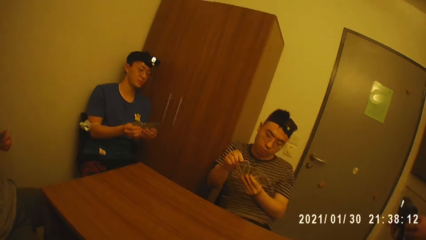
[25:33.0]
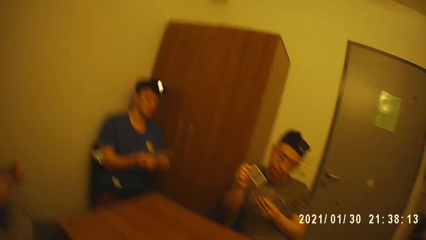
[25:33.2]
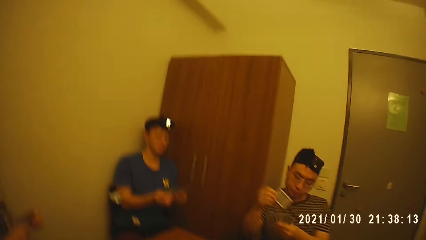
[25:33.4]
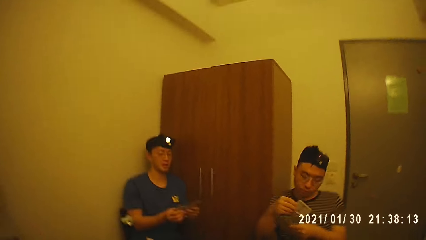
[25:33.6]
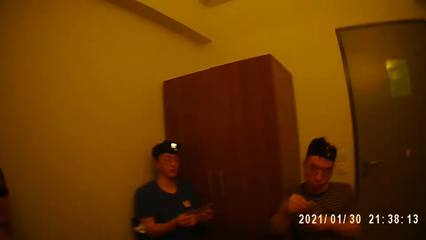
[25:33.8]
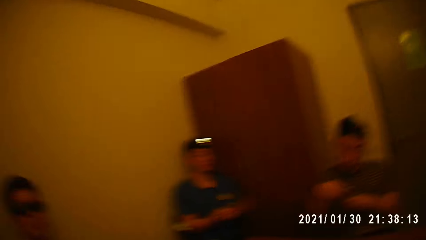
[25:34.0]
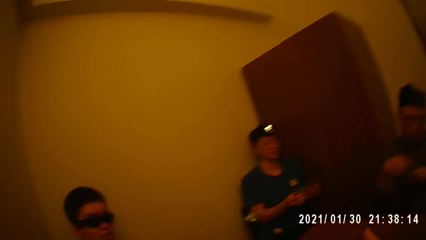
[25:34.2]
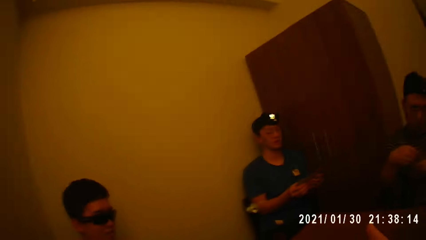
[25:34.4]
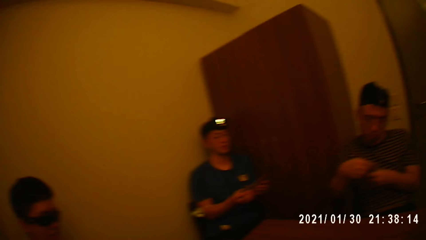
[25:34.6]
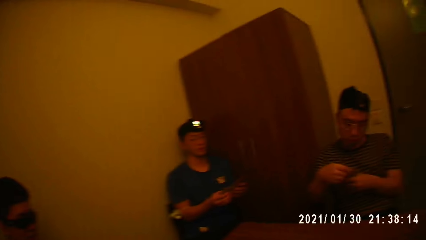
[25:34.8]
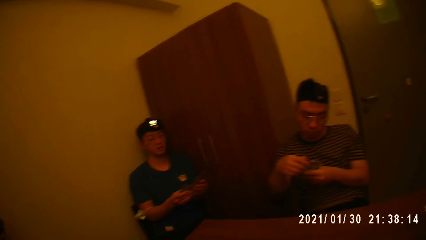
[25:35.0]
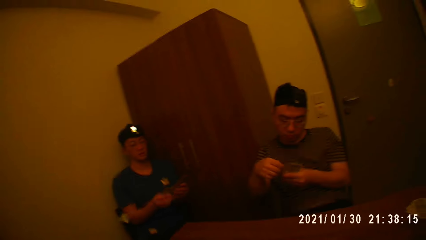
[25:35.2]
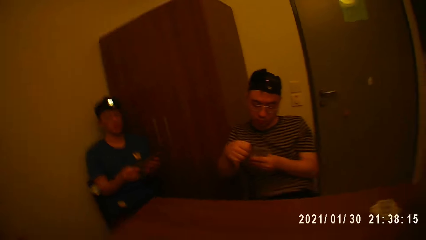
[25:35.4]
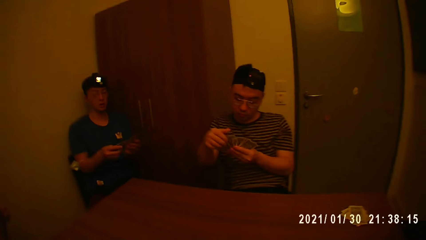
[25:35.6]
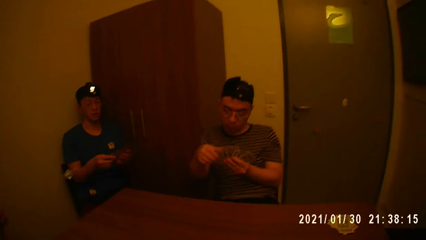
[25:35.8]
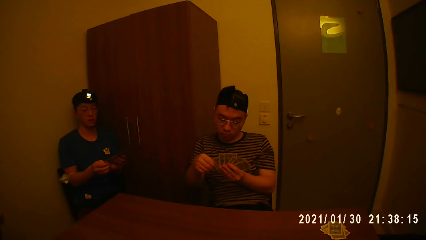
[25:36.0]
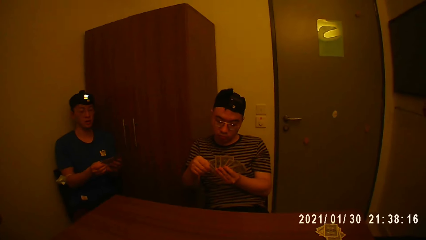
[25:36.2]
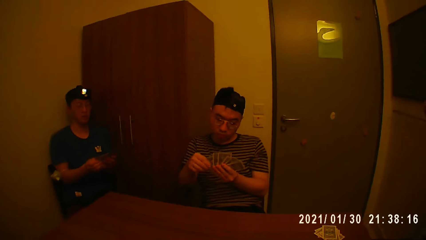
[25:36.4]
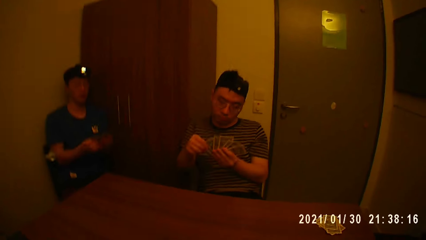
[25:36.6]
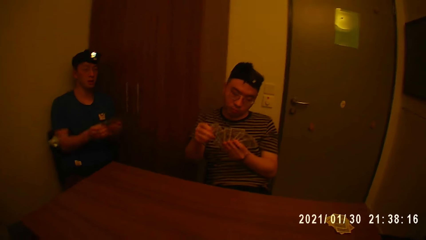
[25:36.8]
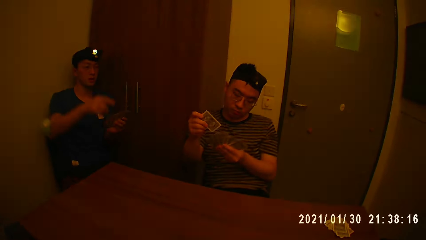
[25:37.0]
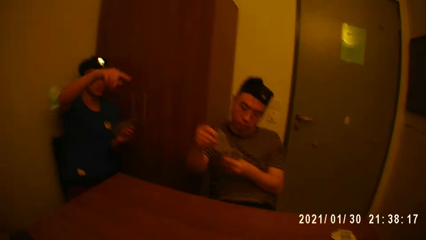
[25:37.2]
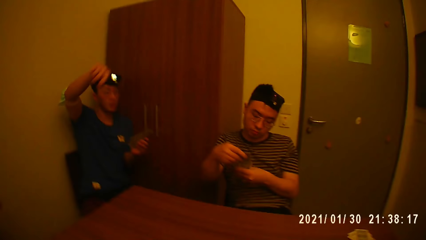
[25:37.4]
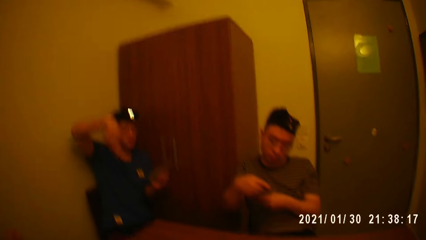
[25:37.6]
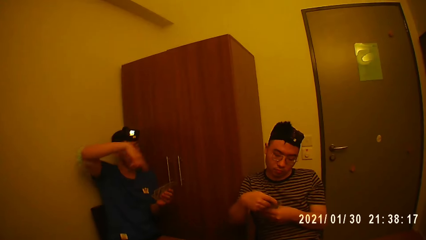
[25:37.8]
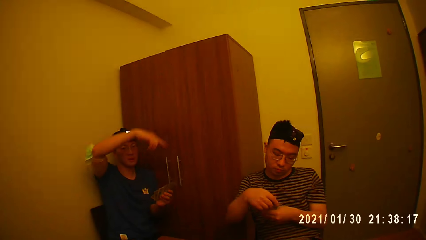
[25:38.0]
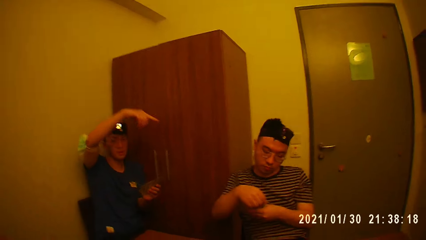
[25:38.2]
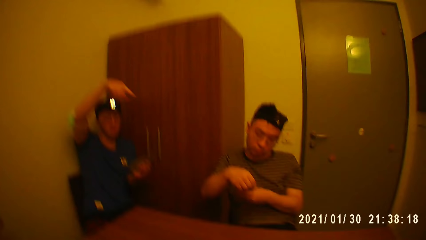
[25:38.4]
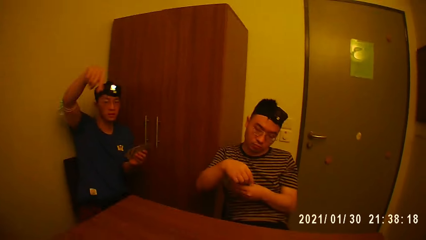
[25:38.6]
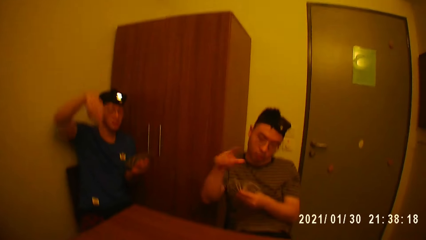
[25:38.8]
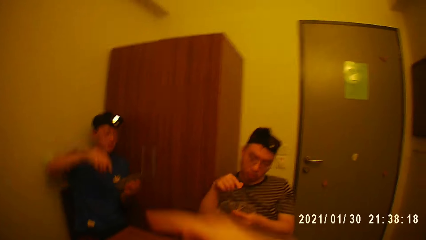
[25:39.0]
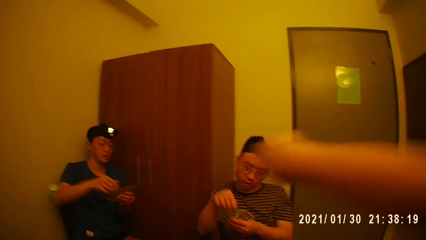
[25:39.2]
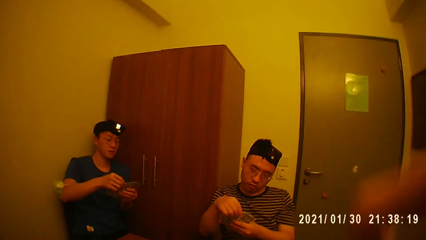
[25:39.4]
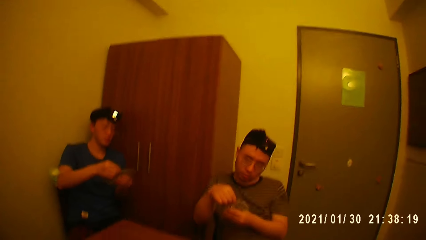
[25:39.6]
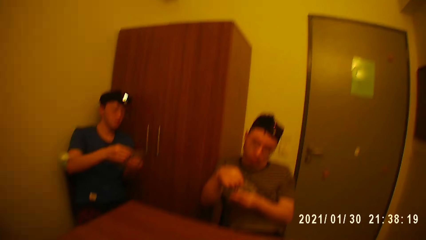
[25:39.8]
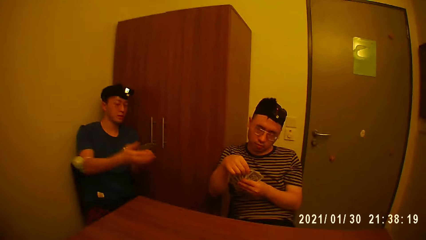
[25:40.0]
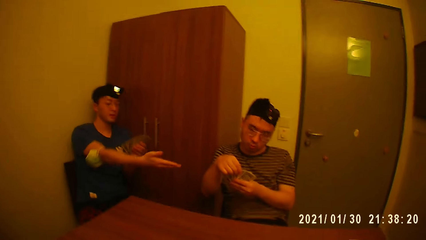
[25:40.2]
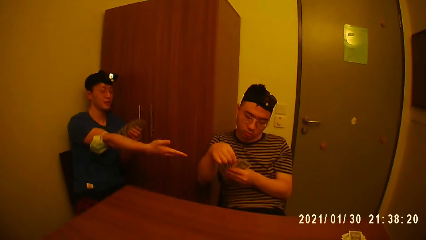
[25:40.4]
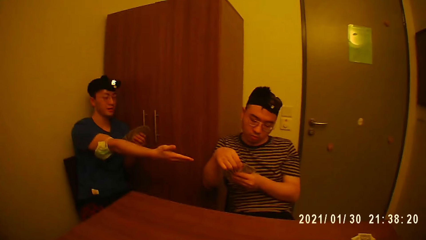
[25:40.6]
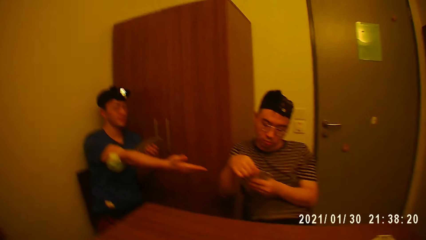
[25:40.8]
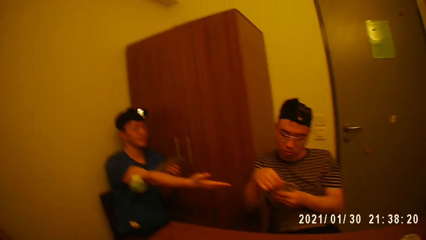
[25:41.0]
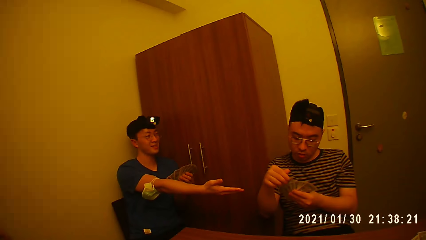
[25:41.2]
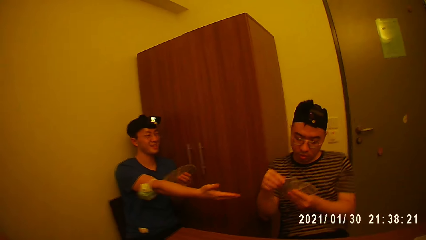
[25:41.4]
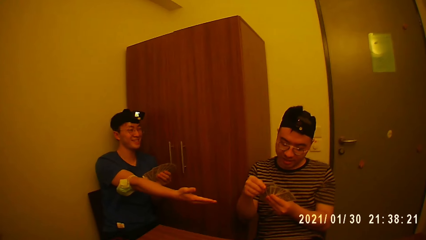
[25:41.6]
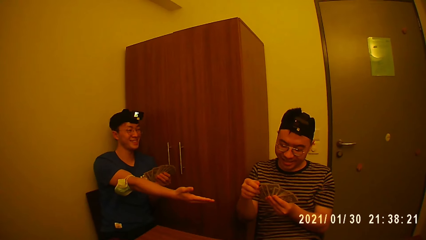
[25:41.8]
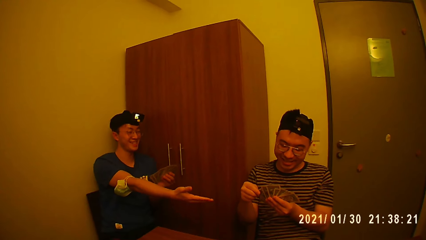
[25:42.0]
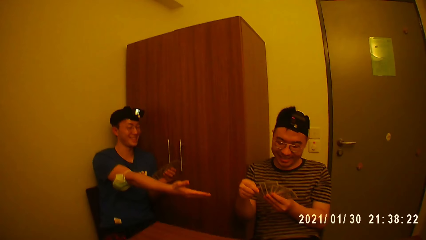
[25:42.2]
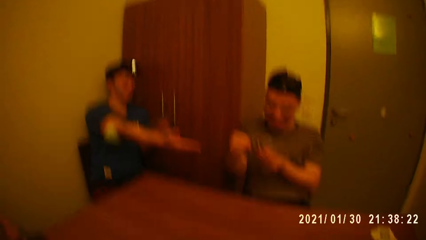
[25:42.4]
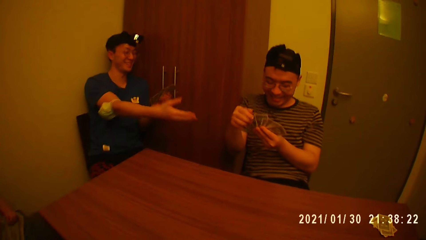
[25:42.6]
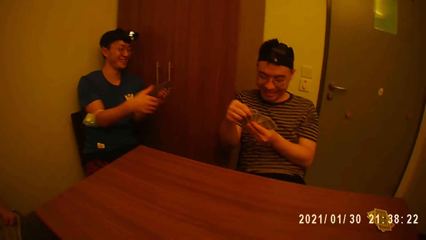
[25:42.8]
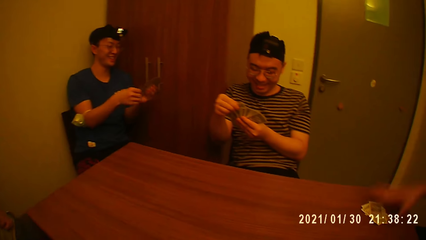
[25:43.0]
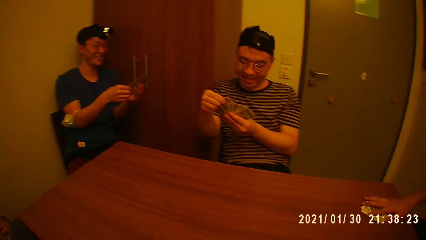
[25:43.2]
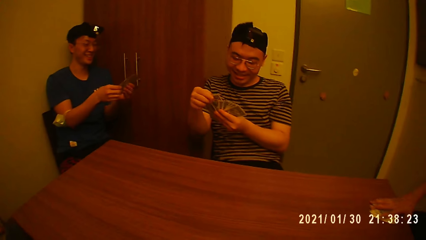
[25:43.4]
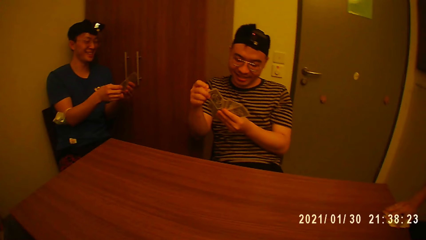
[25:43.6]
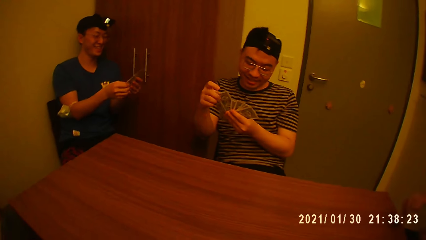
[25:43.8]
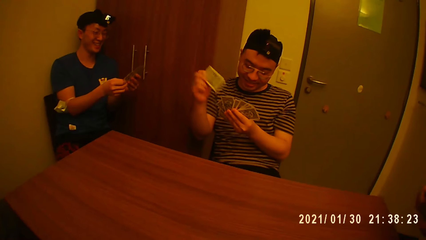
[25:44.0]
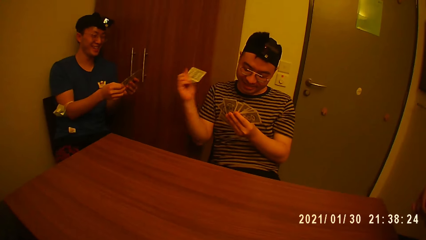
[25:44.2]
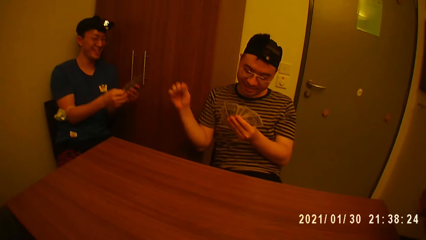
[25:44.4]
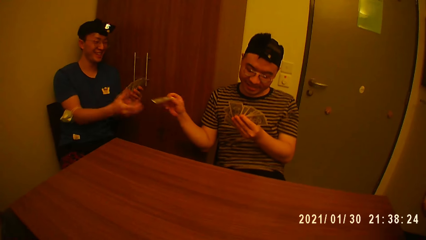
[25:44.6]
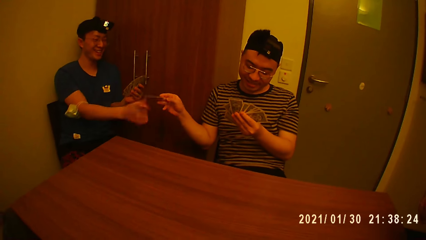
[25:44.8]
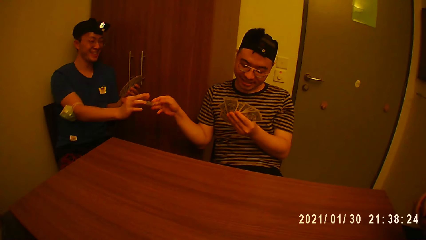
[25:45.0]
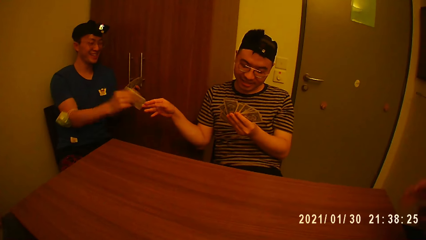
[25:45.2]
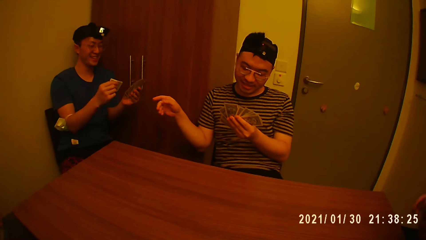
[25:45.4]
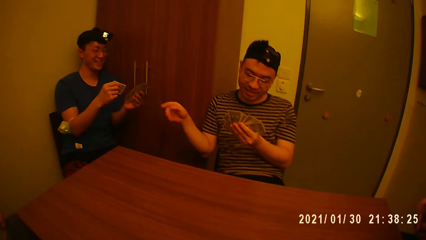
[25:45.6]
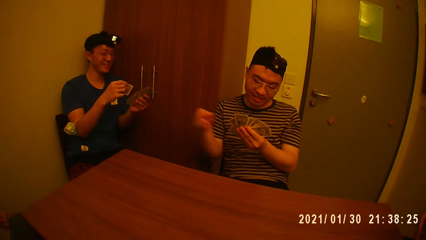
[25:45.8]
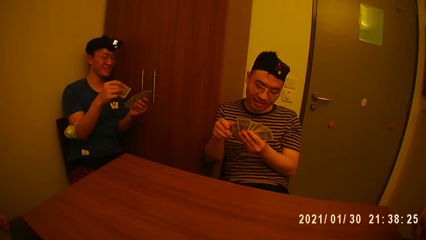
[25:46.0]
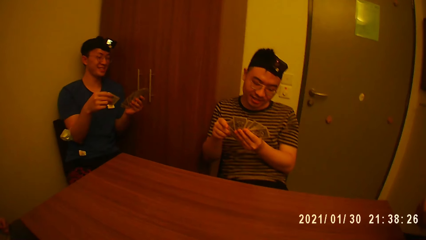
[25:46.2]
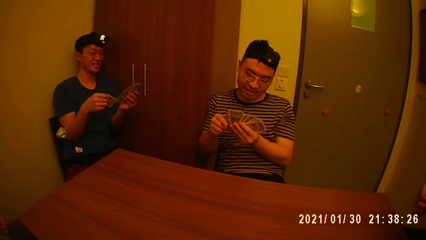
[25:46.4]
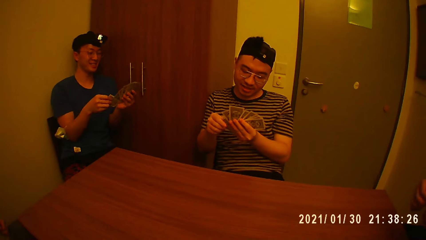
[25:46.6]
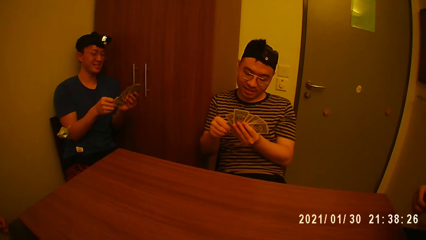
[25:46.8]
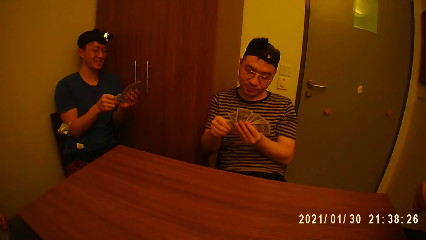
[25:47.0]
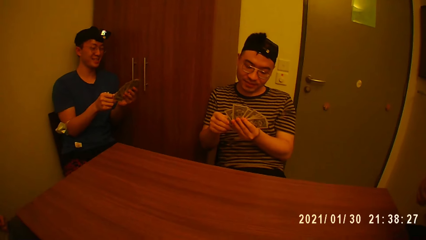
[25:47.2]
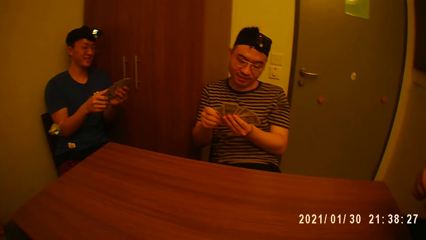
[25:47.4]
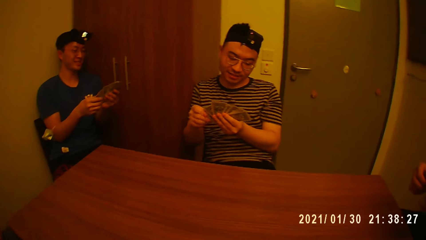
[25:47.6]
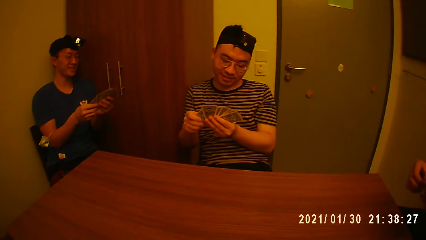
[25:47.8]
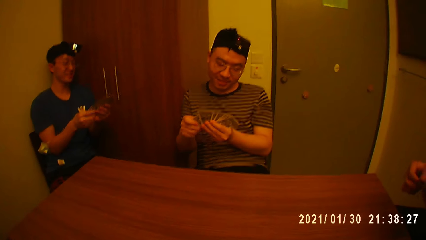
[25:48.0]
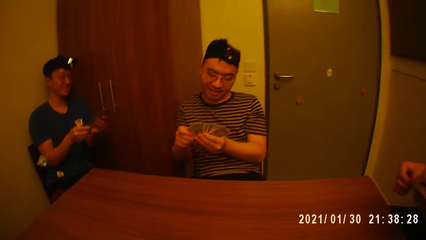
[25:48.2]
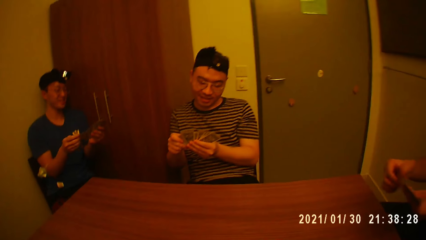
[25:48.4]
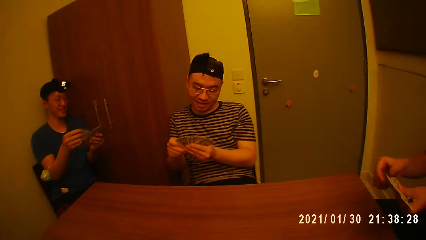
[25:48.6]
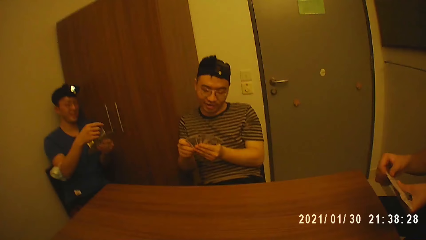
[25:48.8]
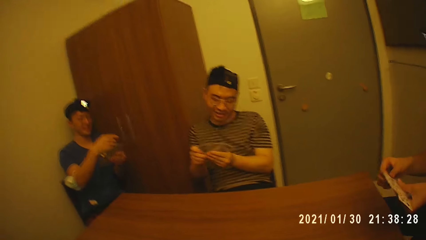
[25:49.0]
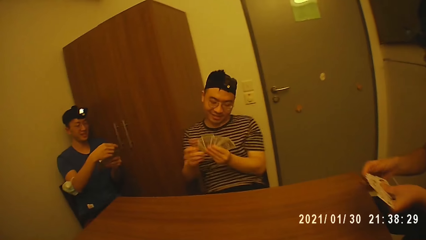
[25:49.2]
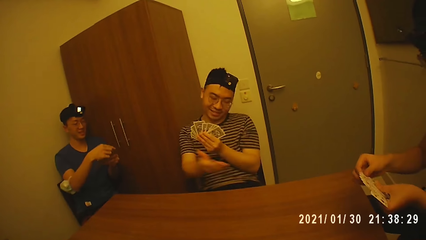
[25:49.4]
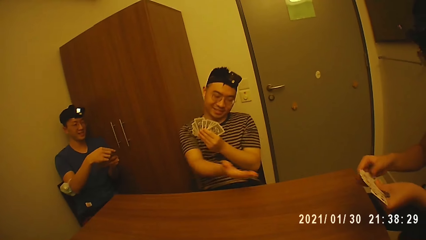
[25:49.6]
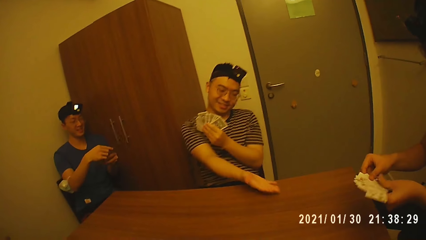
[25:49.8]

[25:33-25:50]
A man lifts up the card. Another man talks to the camera wearer. The second man lifts up the hand. The camera wearer lifts up the hand. The second man stretches the hand and talks to the first man. The first man picks a card from his left hand with his right hand. A third man picks some cards from the table with his right hand and arranges the cards with both hands. The second man takes the card from the first man. The first man passes the card to the second man with his right hand and holds the cards with both hands. The second man passes the card from his right hand to his left hand and arranges the cards in his hands. The first man talks to the camera wearer.
